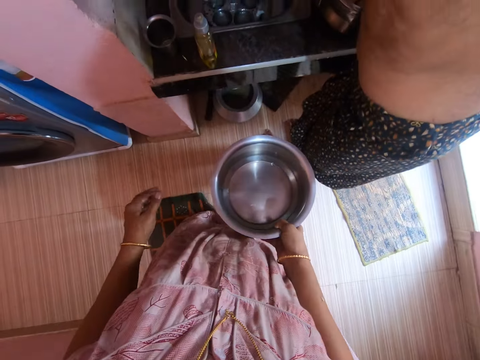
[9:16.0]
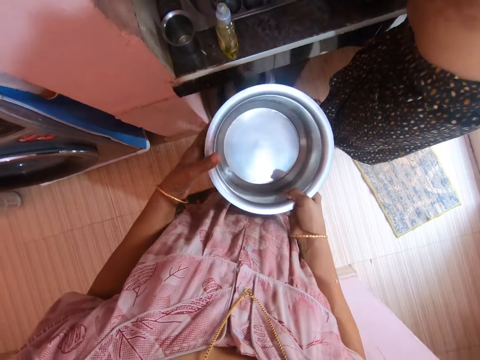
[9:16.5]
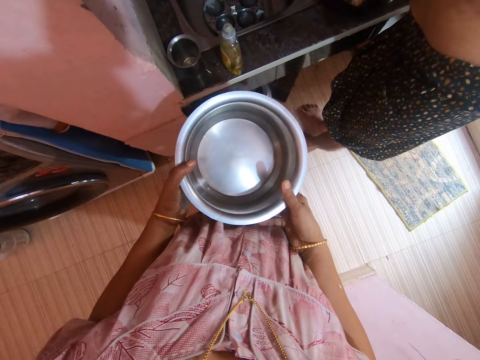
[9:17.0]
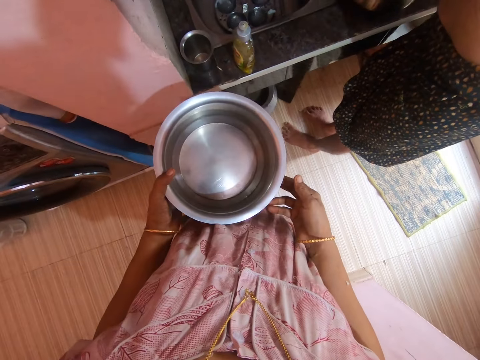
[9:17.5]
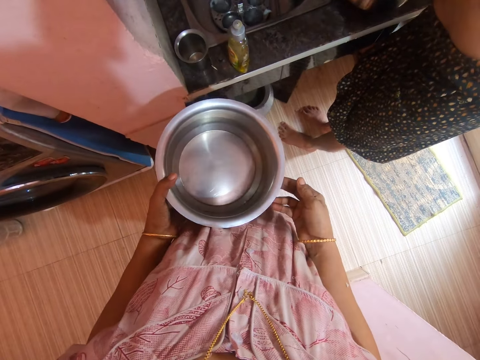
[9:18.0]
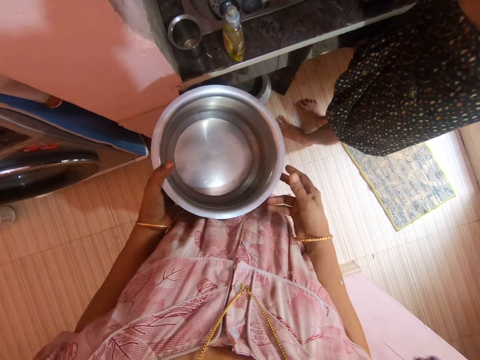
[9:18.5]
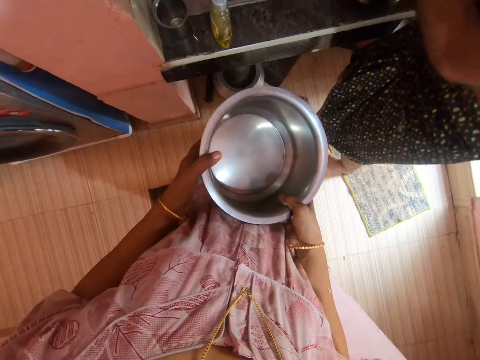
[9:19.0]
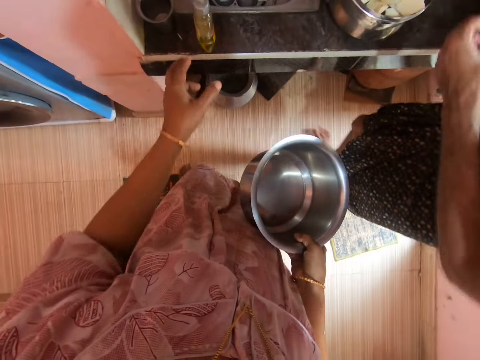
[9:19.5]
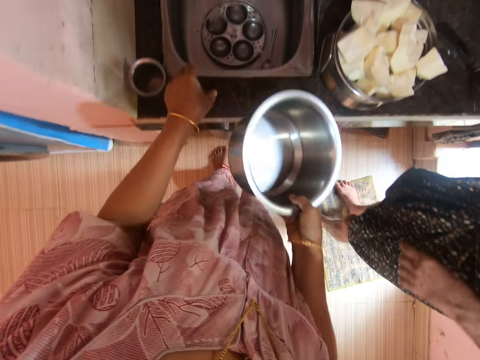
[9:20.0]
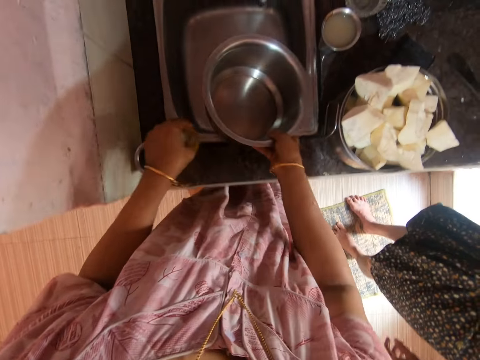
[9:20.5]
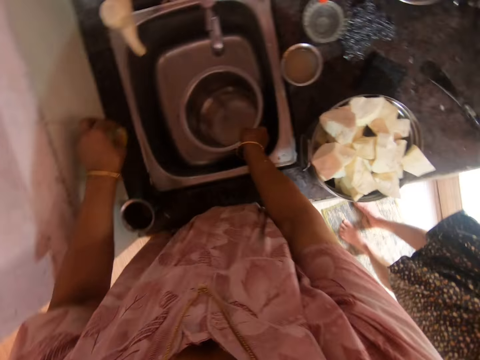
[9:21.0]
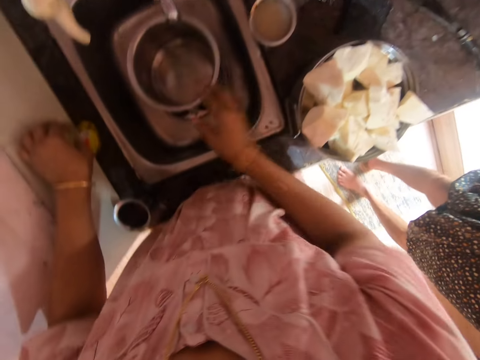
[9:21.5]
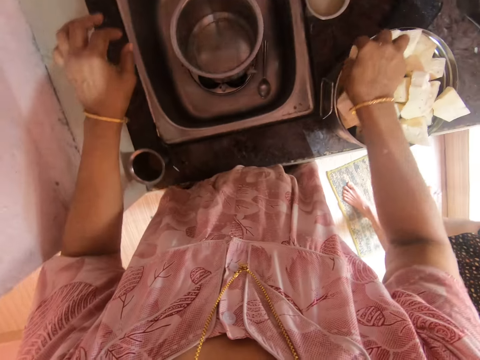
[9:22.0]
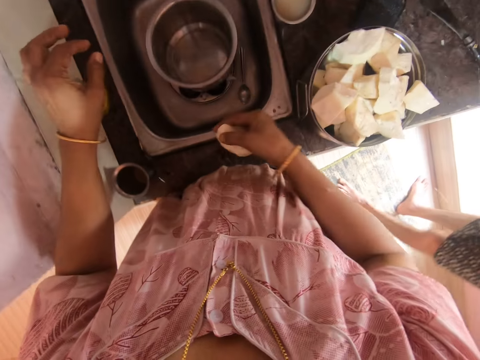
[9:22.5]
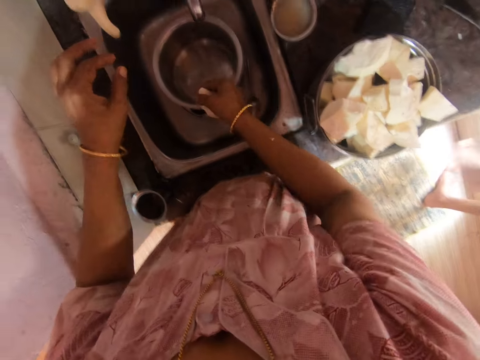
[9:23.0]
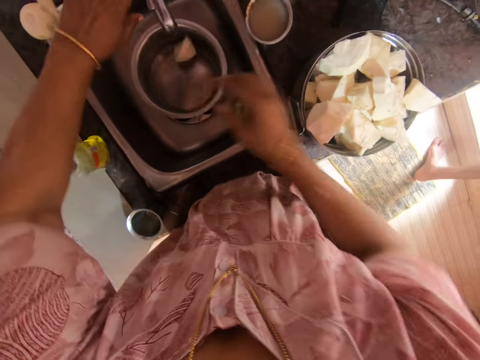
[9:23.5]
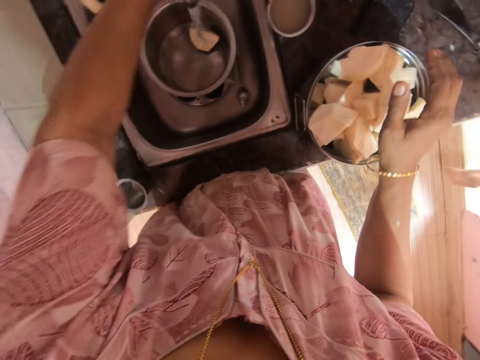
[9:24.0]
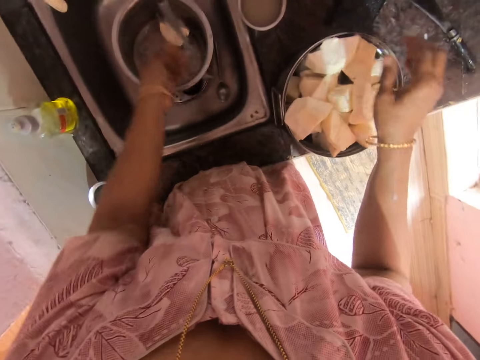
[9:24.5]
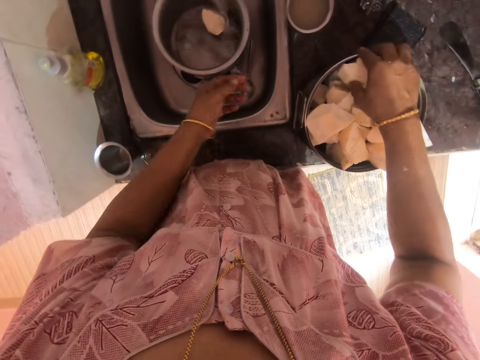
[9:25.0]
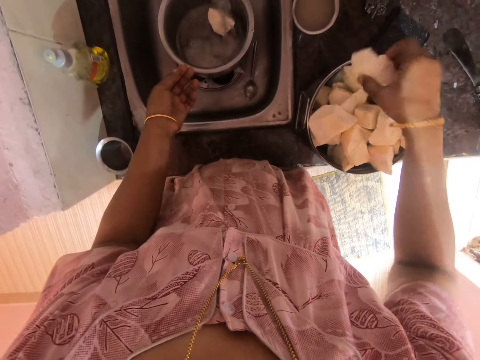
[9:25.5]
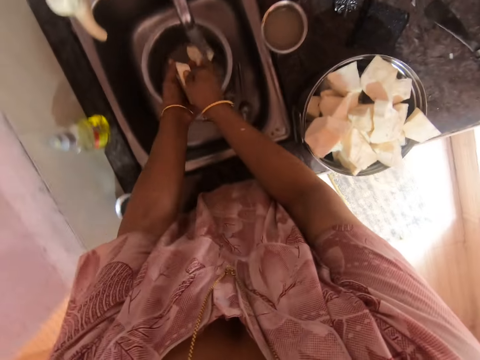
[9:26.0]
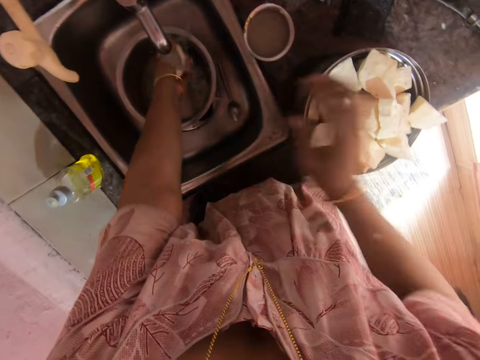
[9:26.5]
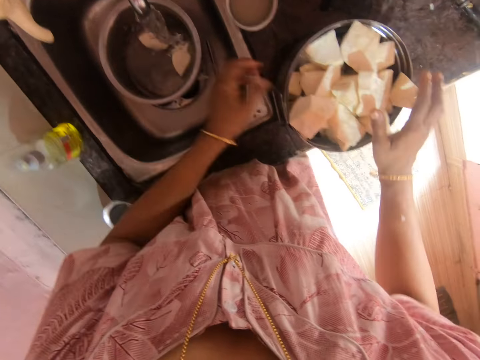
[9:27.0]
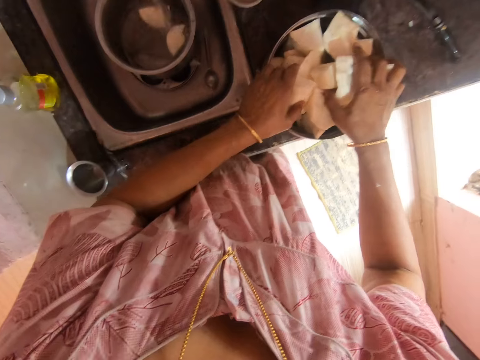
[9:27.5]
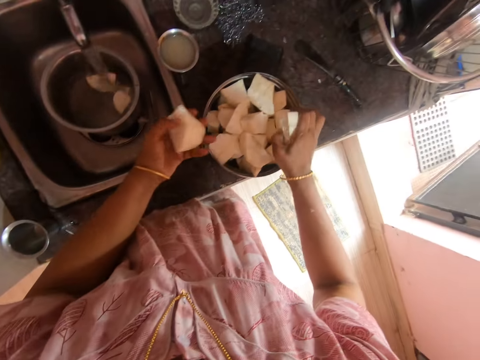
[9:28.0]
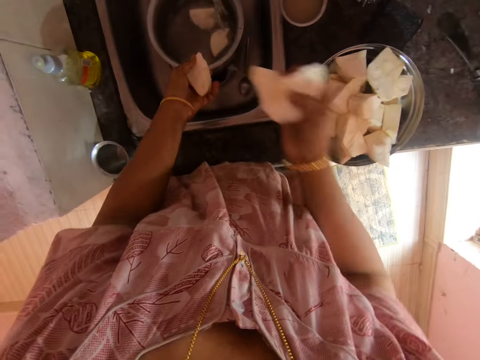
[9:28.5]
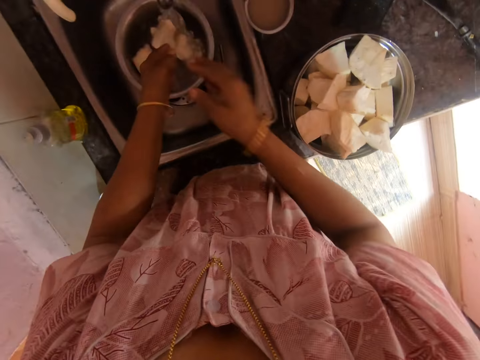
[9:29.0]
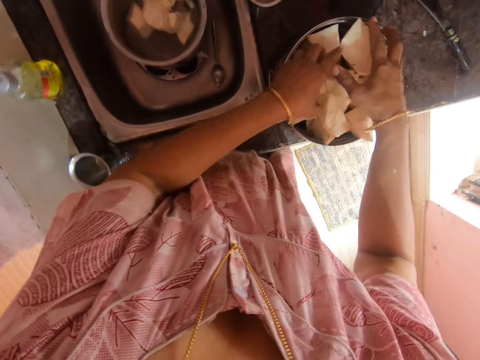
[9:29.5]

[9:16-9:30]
The camera wearer stands. They place the cooking pot on the sink. They pick pieces of cassava from the bowl. They put the cassava in the pot. They turn on the tap. They put water in the pot. They put pieces of cassava in the cooking pot from the bowl.

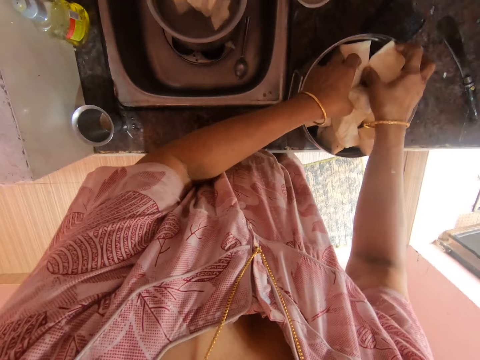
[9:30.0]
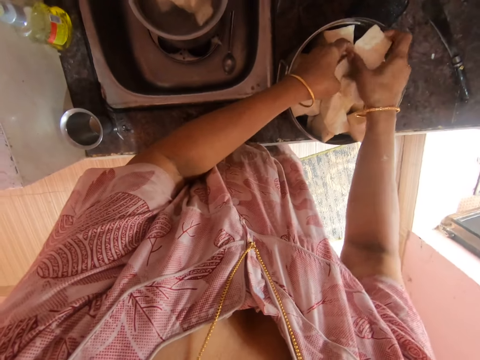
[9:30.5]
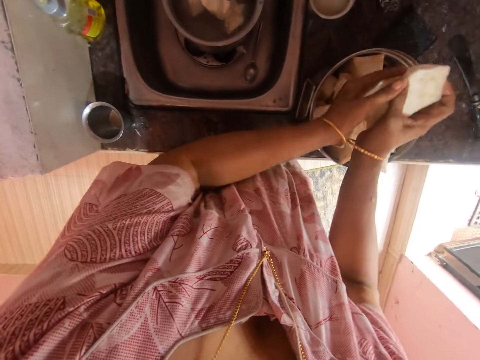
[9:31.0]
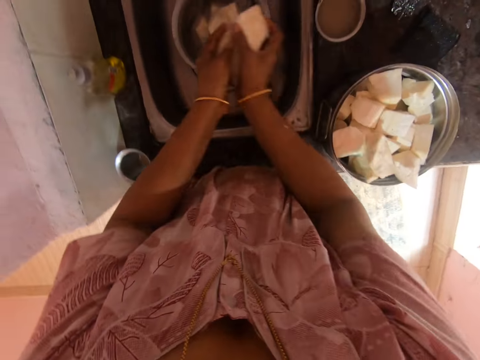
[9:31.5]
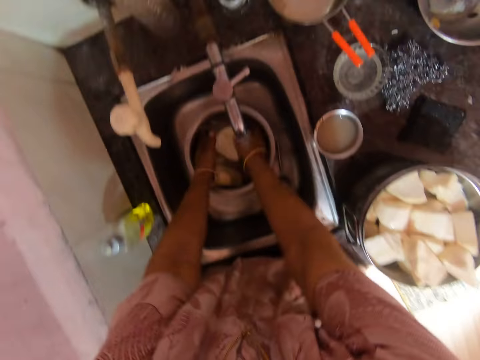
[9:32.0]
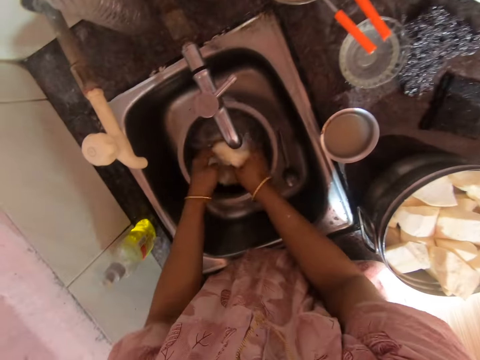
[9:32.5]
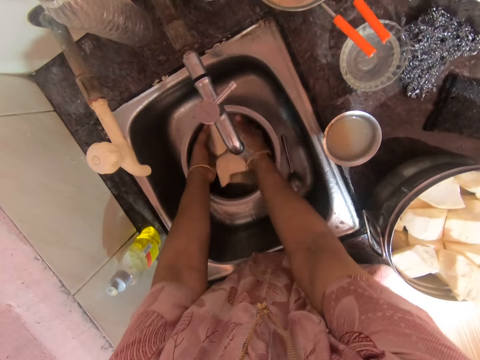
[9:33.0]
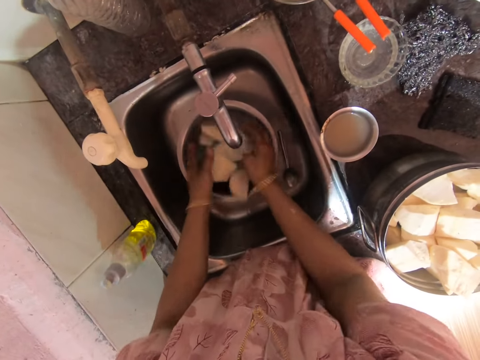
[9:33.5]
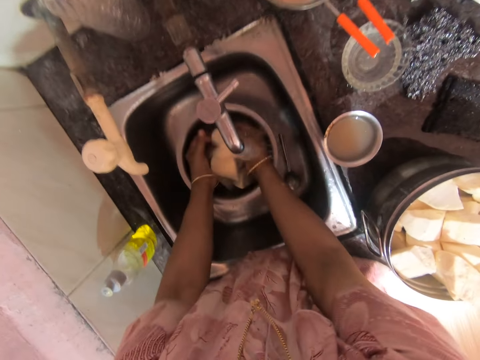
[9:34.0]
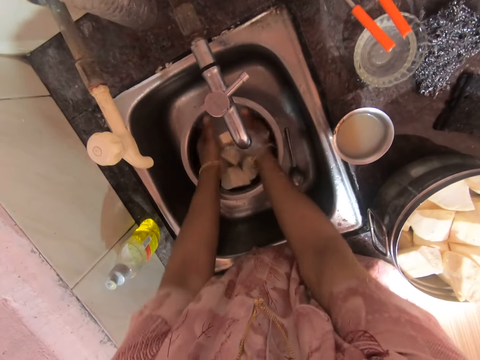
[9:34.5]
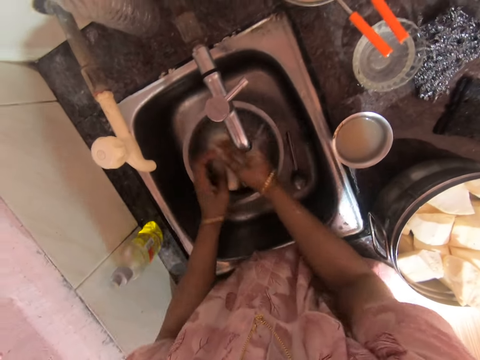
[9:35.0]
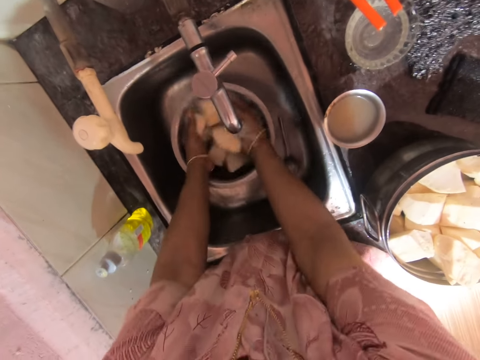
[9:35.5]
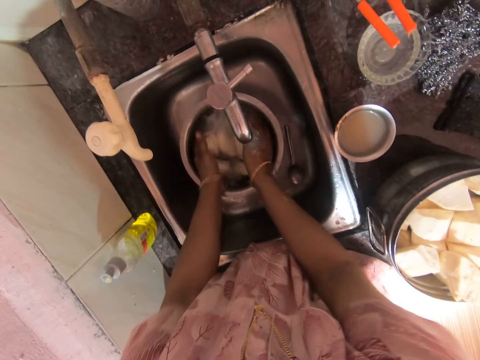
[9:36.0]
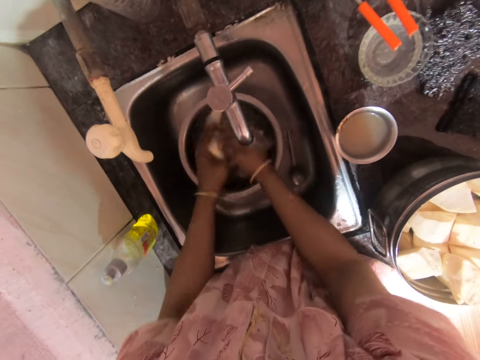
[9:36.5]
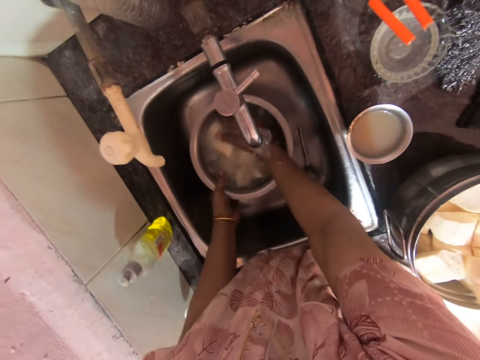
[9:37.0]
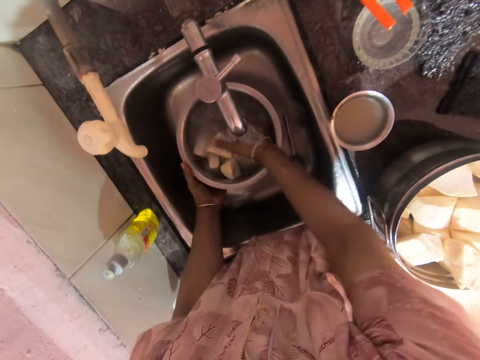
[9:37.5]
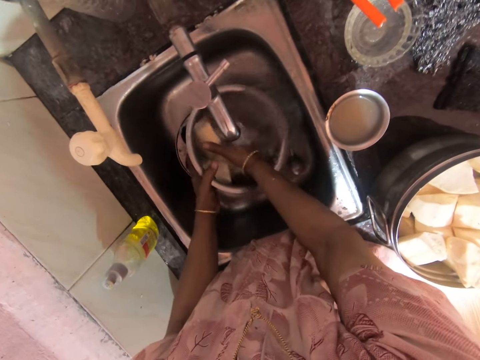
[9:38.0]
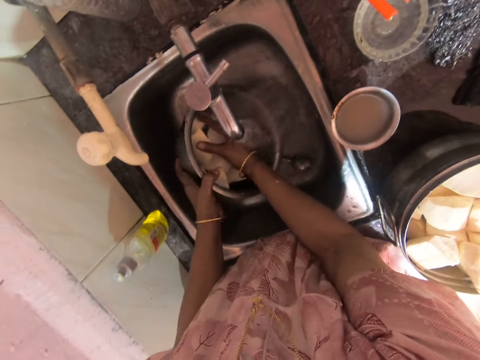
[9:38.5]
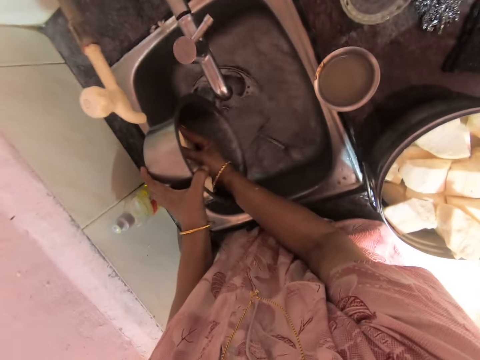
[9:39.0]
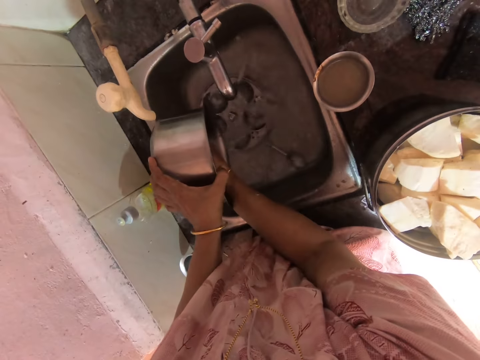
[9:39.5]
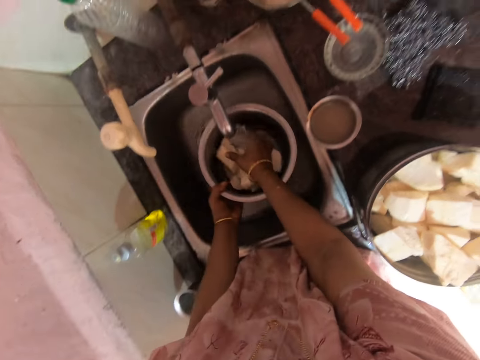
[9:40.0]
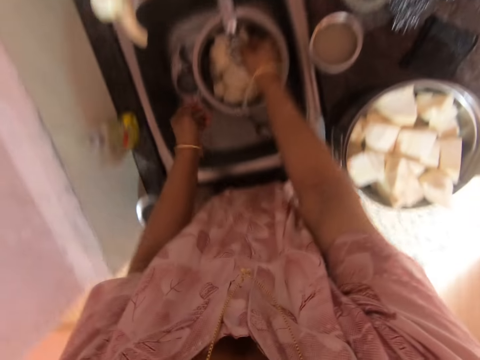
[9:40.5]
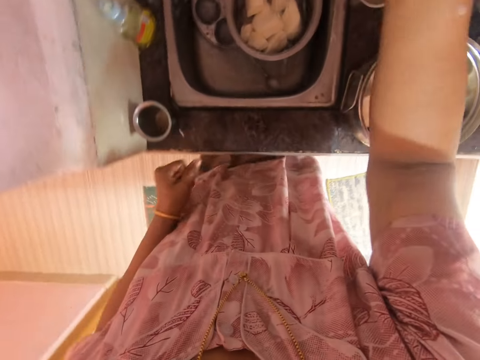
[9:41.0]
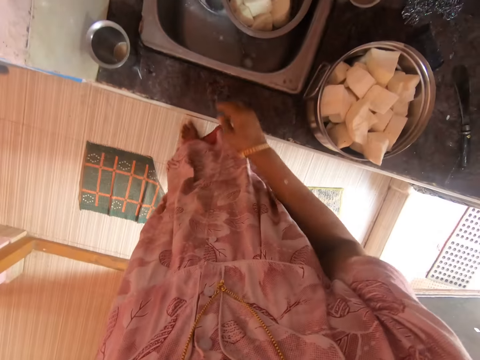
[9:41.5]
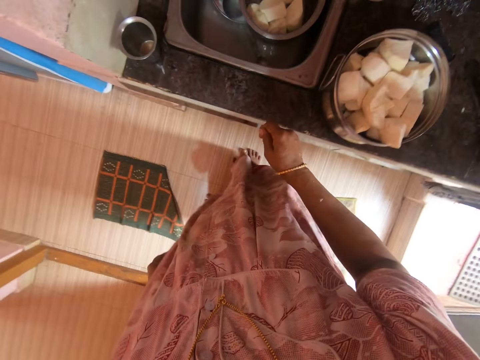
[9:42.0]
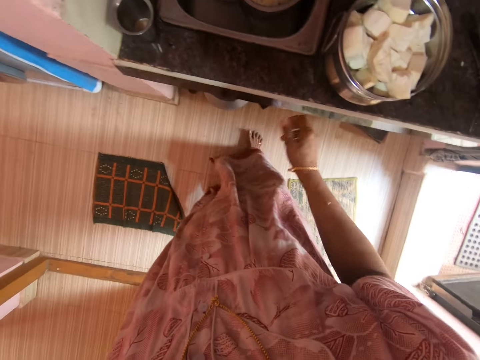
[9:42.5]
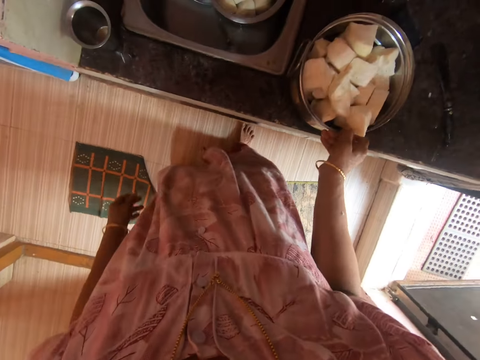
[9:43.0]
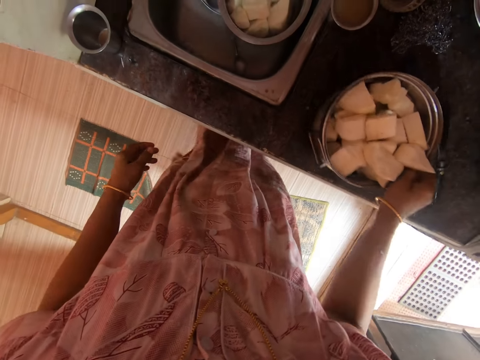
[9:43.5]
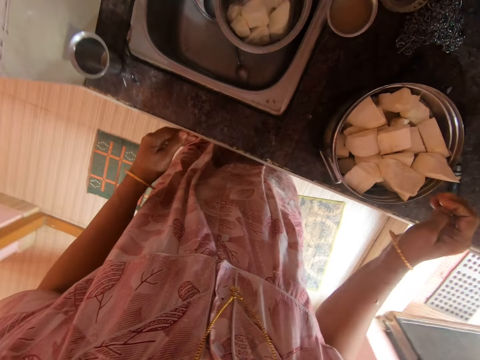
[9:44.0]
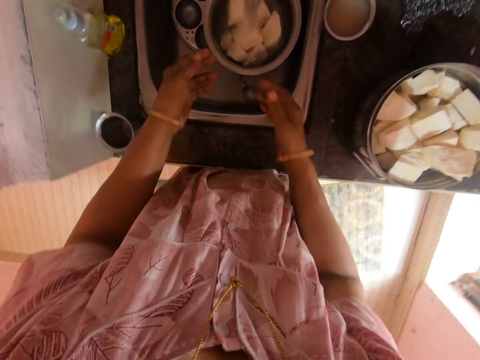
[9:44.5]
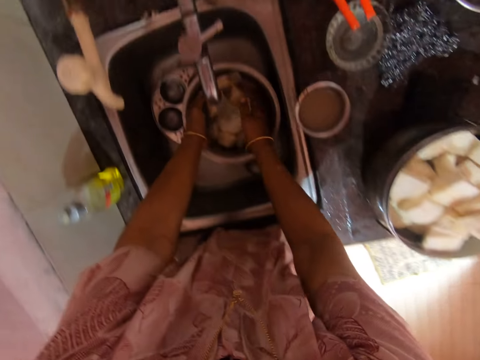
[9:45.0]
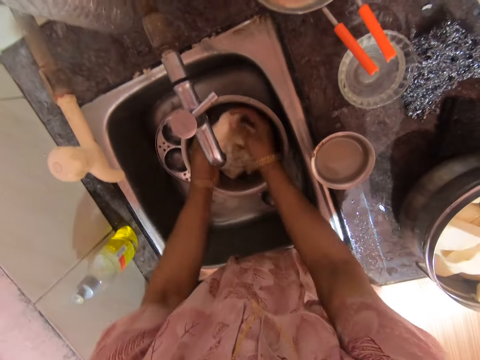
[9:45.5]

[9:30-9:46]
The camera wearer washes the cassava pieces in the pot. They pour water from the pot to the sink. They put water in the pot with the cassava. They turn on the tap. They move the bowl with cassava pieces on the counter top. They wash the cassava pieces in the pot.
